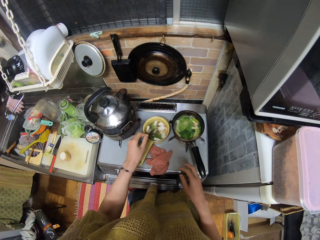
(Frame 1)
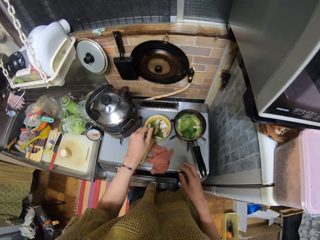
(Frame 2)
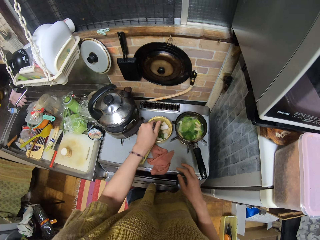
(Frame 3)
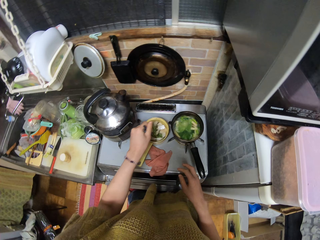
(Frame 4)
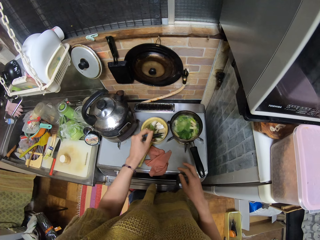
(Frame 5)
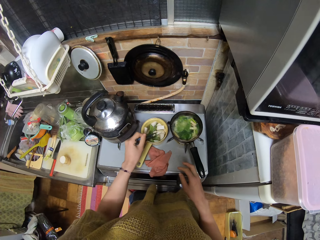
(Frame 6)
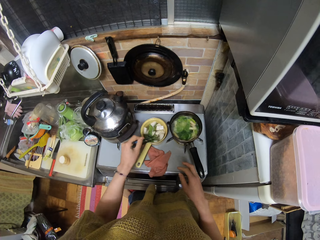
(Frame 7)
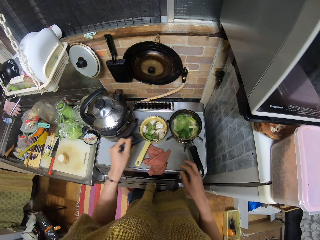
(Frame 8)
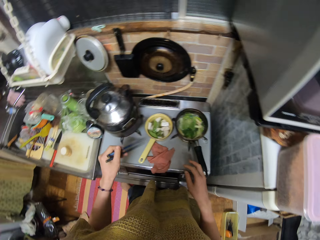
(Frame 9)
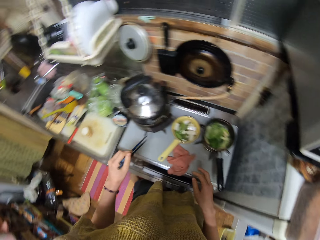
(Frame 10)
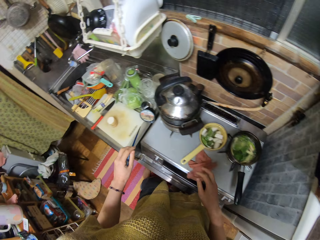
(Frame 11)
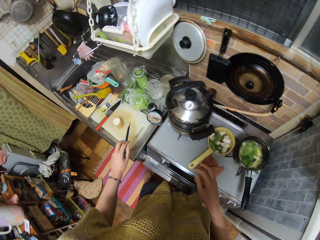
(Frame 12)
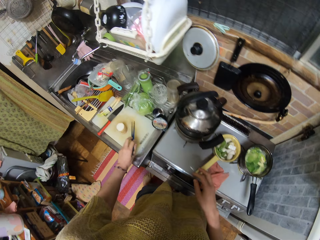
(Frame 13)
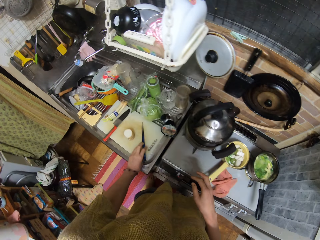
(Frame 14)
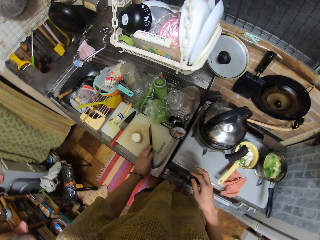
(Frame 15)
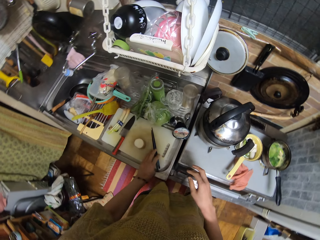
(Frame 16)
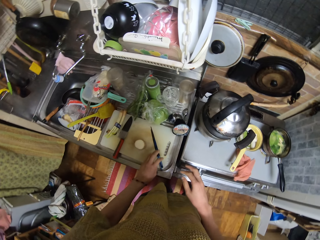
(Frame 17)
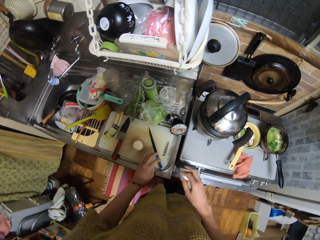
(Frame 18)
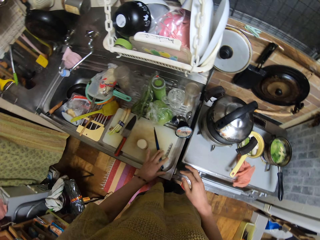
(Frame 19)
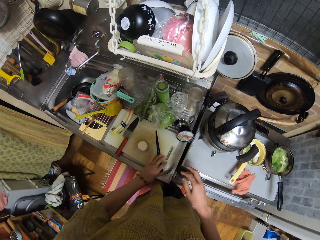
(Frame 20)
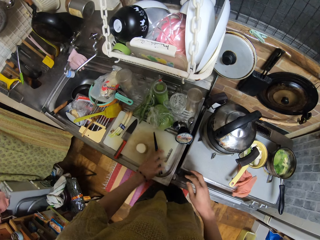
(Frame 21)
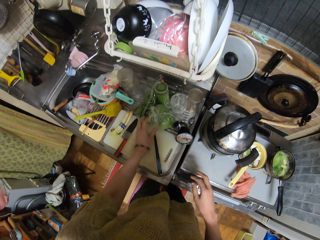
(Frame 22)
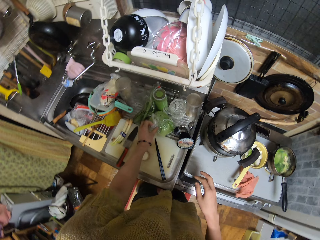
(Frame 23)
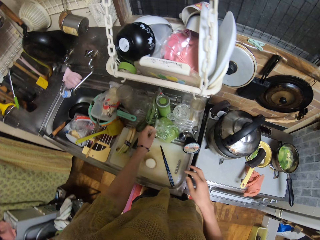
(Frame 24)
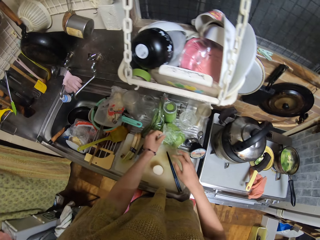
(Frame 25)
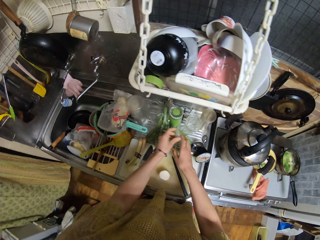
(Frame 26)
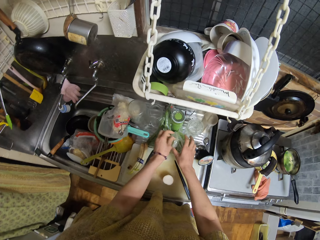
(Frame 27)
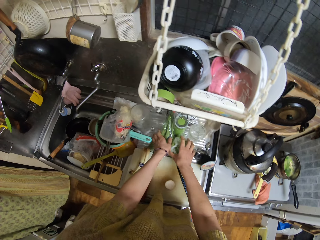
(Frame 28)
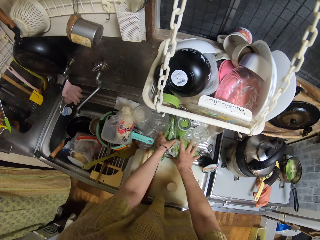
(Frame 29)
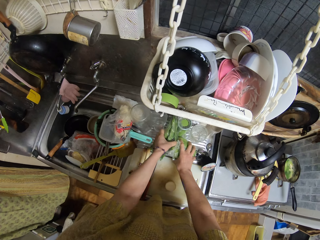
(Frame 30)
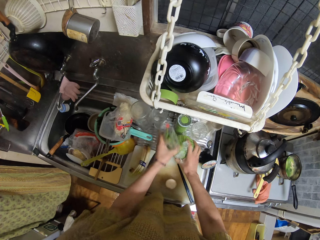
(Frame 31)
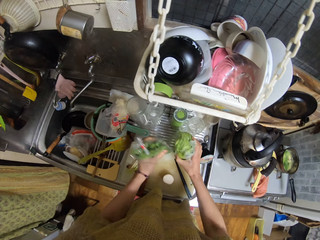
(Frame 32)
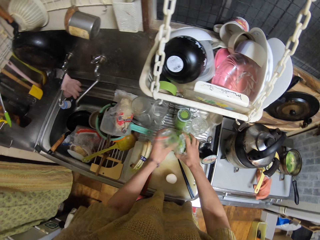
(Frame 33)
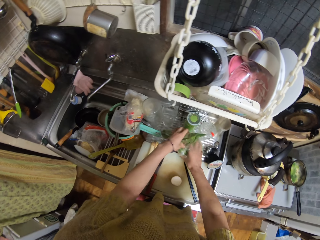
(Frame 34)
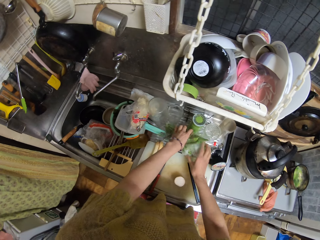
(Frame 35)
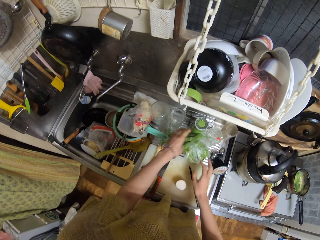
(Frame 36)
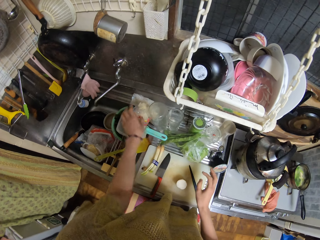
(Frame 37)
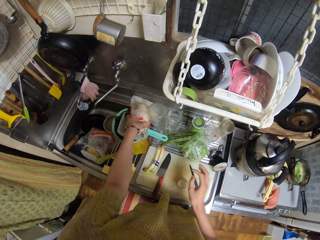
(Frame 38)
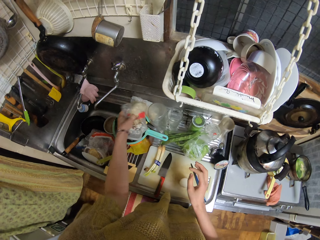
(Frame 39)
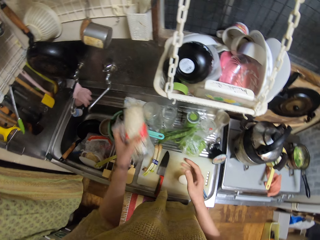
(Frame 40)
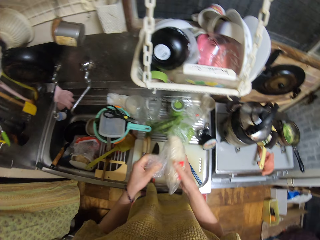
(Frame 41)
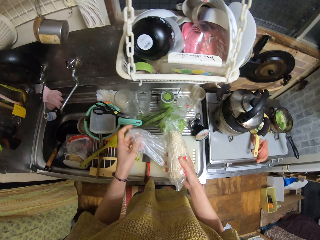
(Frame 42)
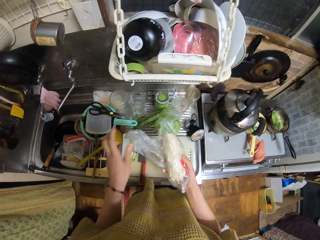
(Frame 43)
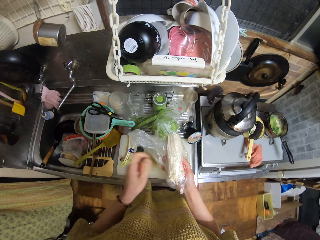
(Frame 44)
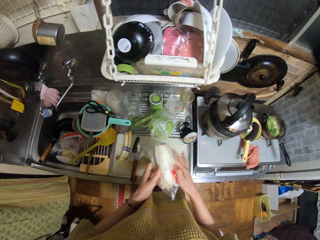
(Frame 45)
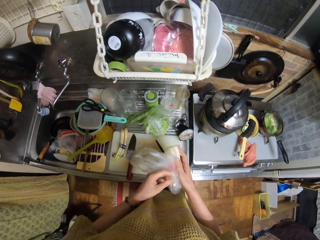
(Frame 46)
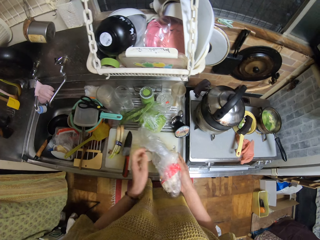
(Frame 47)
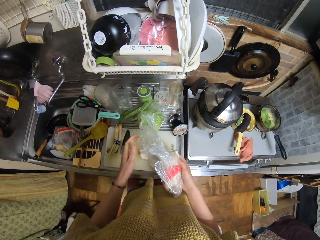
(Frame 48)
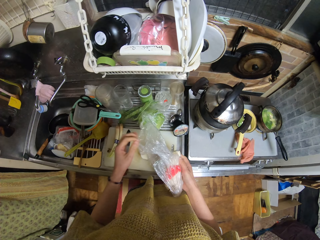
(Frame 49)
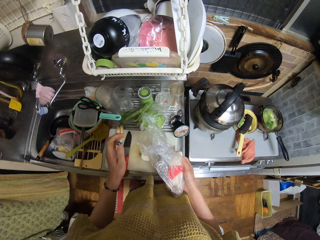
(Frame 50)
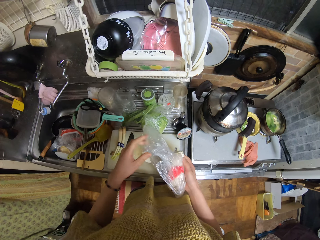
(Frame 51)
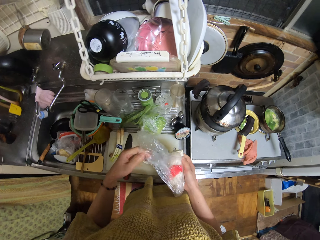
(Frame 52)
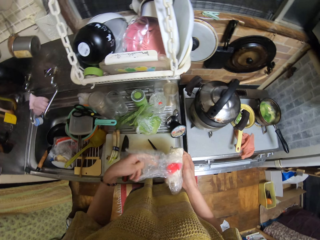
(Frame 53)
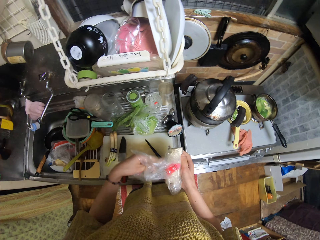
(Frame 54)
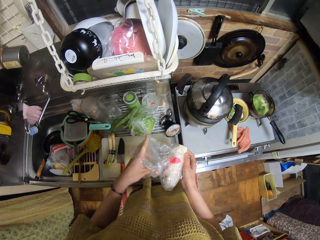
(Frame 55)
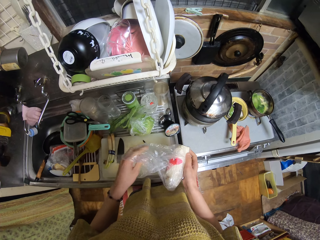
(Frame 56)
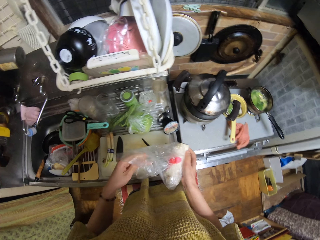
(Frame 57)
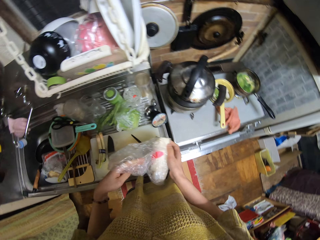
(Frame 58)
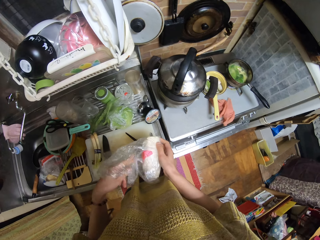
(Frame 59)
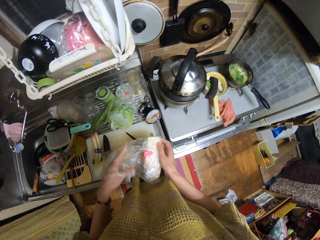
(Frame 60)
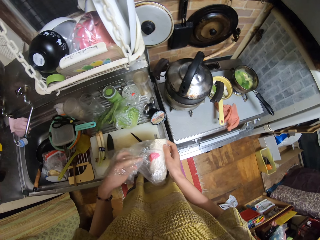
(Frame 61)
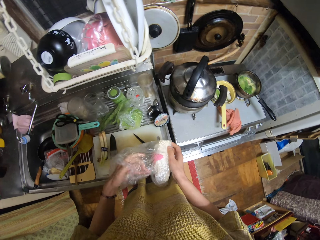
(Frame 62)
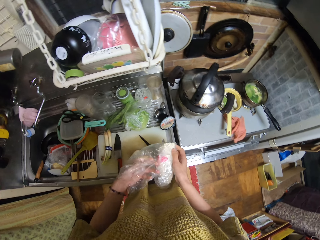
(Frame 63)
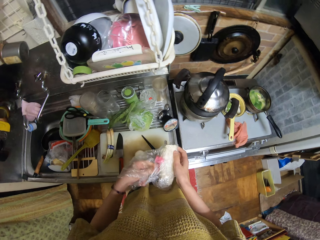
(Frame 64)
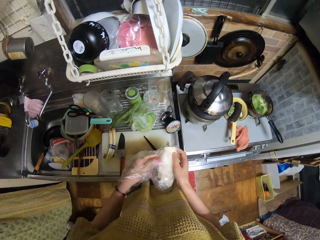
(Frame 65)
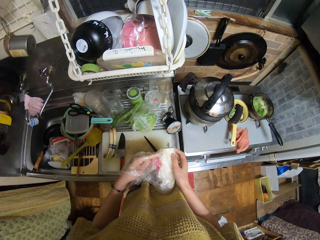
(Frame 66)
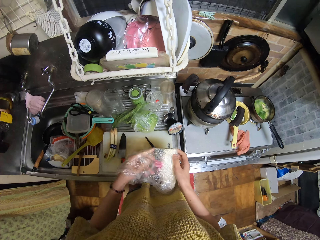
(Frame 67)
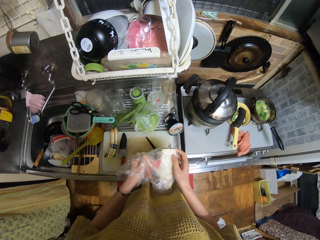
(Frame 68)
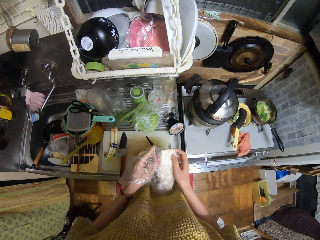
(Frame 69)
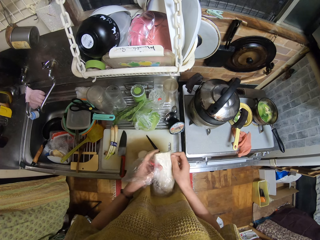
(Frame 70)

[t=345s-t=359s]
The camera wearer drops the chopsticks. They adjust two packs of vegetables. They align the papers. They pick a pack of noodles. They pick something from the paper.

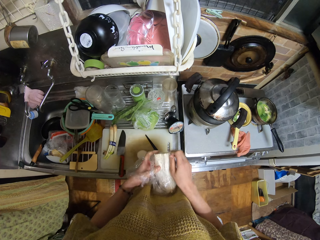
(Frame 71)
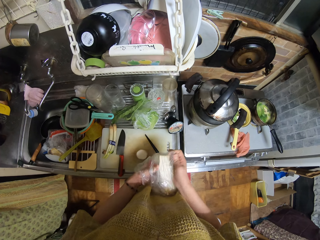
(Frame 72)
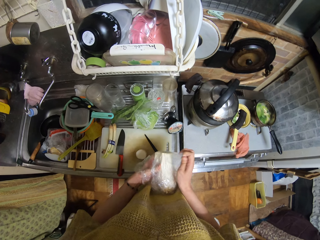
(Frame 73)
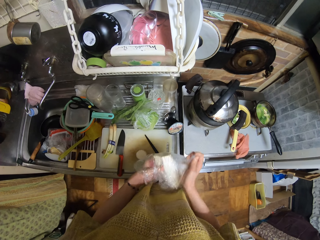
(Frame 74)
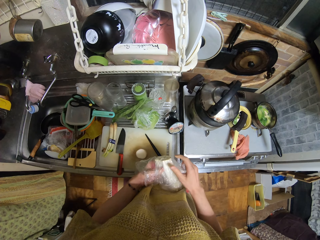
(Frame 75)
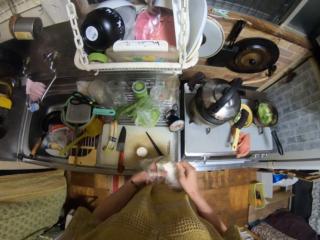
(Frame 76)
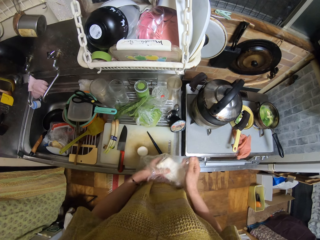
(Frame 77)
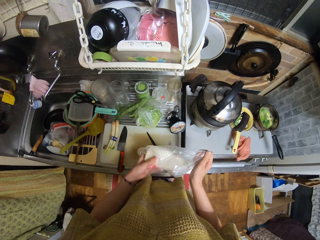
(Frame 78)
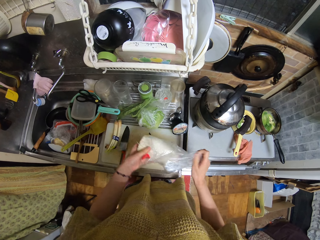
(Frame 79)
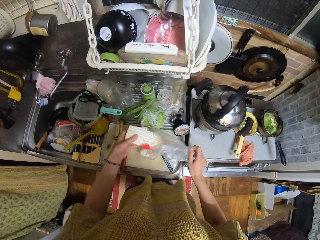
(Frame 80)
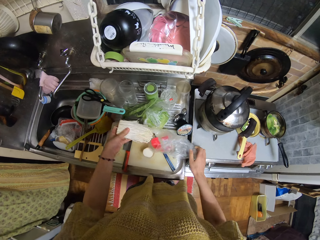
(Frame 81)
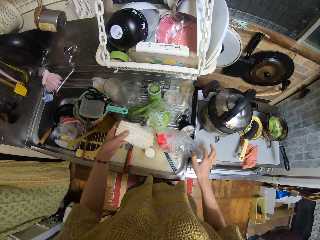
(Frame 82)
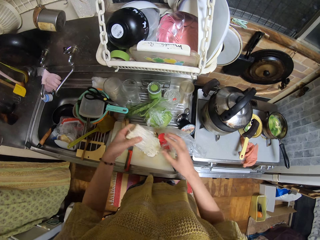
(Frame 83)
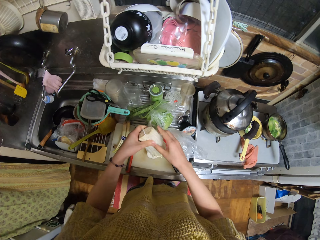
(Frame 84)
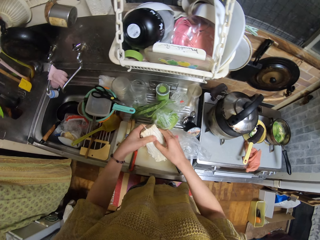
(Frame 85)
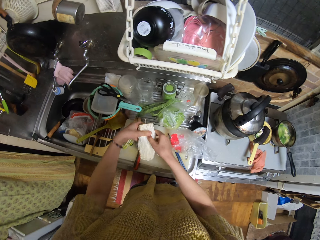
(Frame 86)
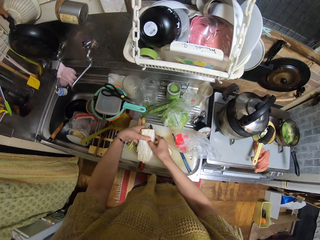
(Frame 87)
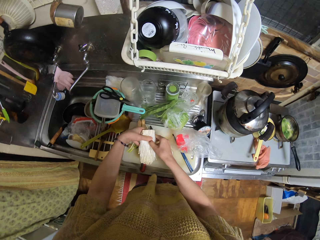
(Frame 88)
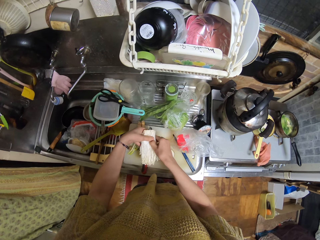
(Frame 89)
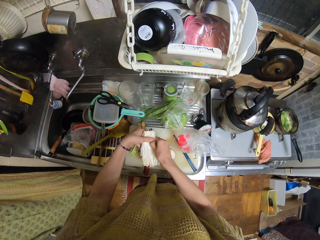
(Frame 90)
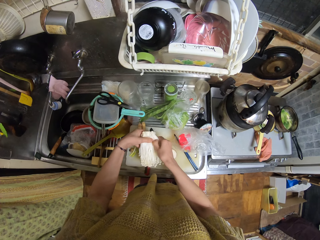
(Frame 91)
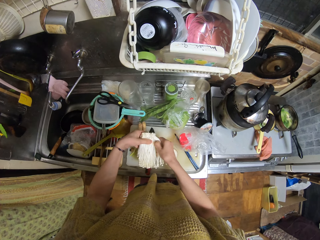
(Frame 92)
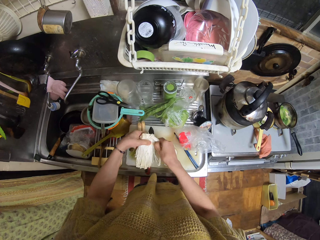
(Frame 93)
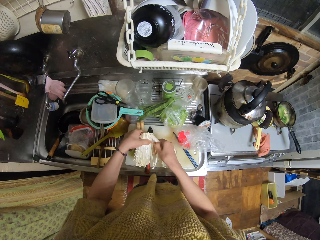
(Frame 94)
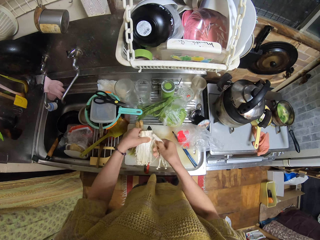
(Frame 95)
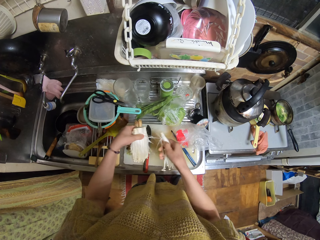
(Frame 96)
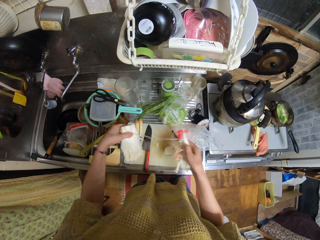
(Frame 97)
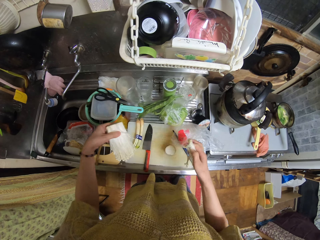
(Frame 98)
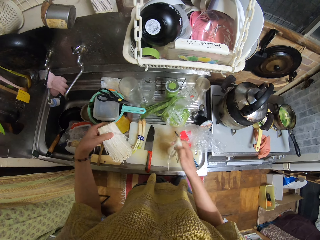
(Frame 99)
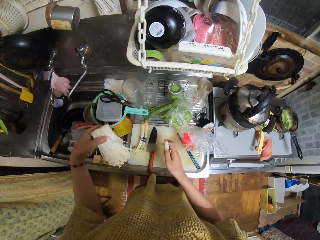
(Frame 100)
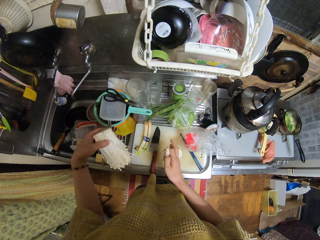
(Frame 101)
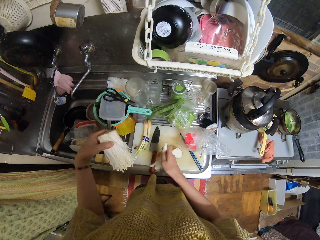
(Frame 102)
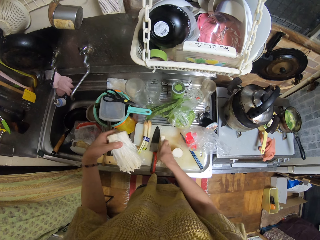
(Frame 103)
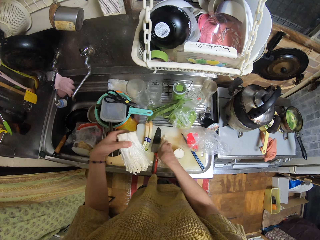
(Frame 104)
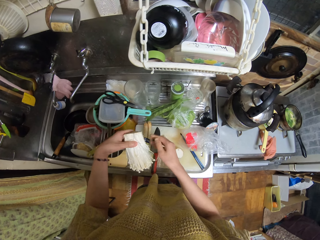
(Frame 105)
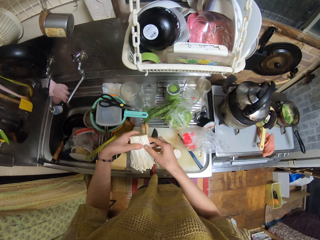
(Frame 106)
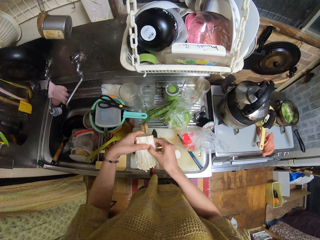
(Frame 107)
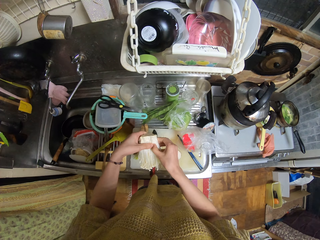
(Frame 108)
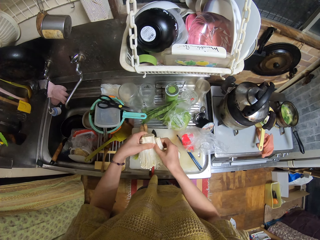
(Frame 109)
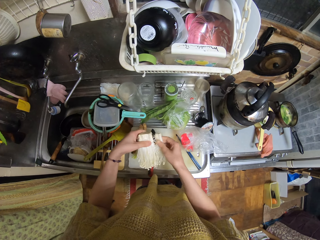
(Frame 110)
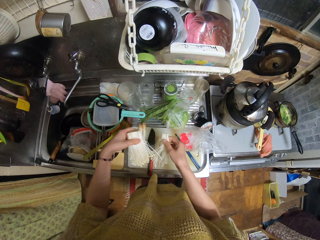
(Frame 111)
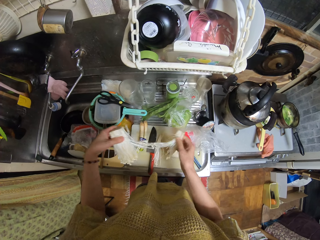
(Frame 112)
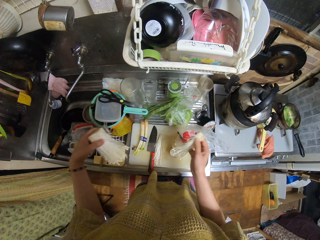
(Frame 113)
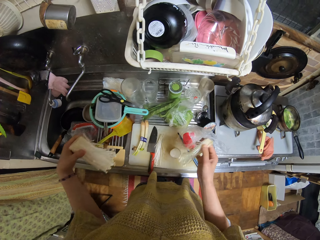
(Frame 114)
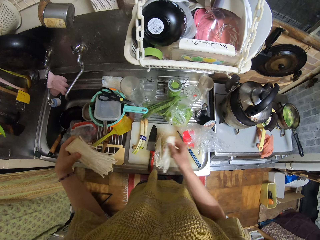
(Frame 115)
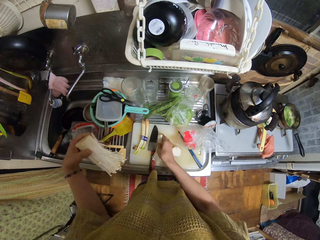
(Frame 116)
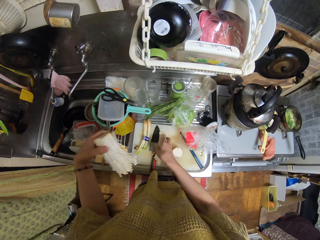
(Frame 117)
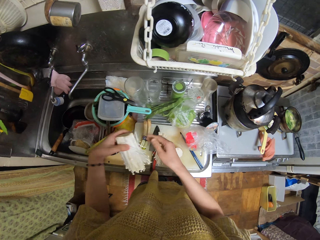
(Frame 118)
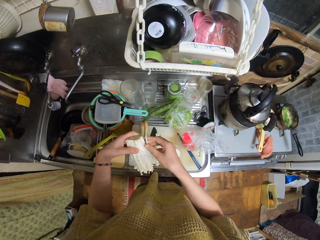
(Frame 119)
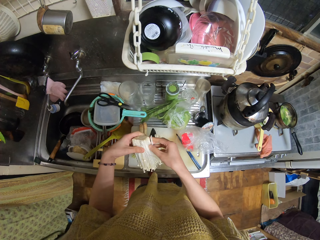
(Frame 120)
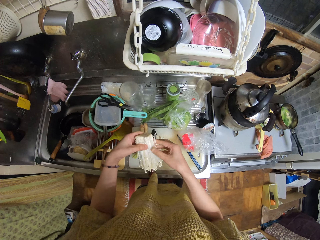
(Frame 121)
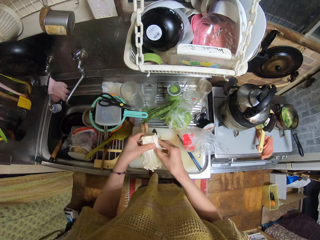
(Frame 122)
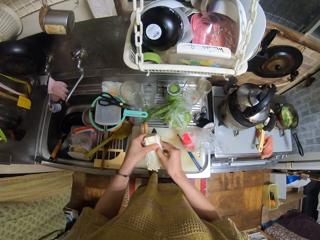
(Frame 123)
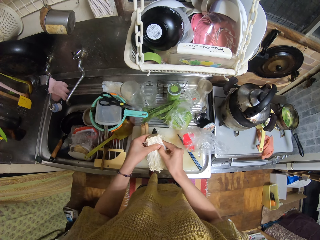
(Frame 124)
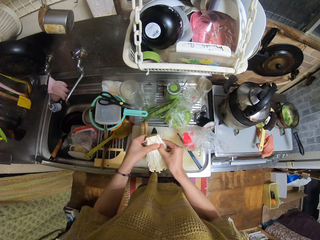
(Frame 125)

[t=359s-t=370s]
The camera wearer removes the noodles from the nylon. They drop the noodles on the chopping board. They cut part of the noodles. They pick pieces of something. They drop the noodles on the chopping board. They cut part of the noodles. They drop the noodles on the chopping board.
